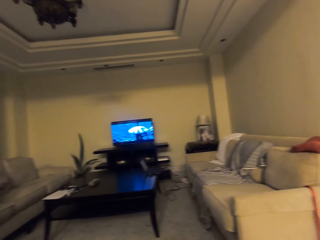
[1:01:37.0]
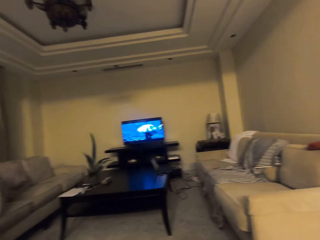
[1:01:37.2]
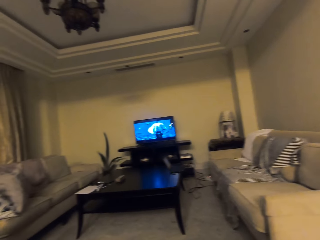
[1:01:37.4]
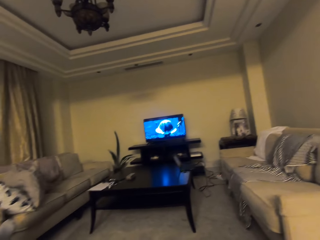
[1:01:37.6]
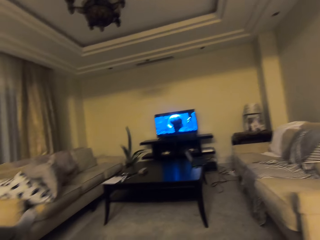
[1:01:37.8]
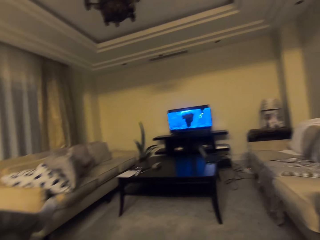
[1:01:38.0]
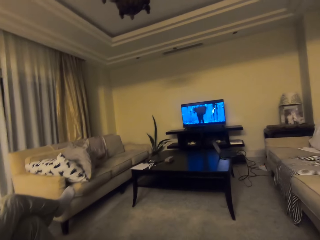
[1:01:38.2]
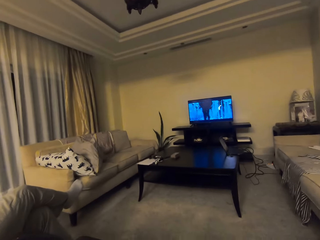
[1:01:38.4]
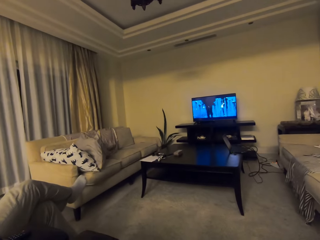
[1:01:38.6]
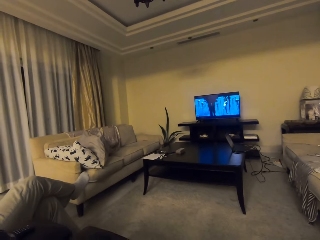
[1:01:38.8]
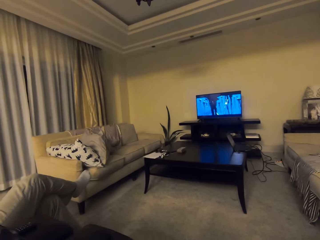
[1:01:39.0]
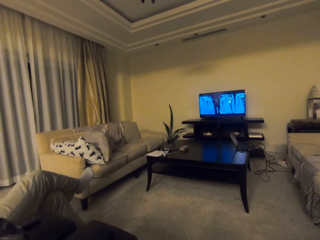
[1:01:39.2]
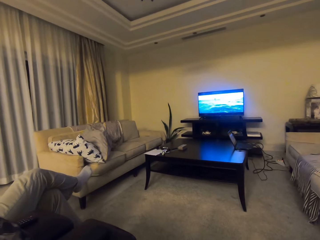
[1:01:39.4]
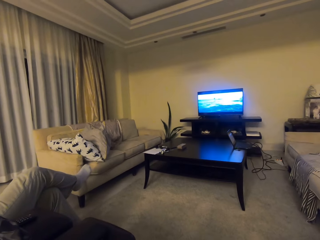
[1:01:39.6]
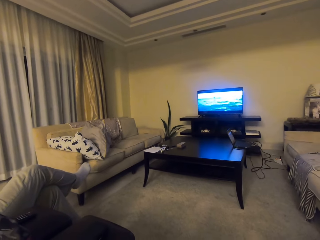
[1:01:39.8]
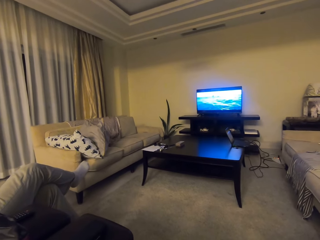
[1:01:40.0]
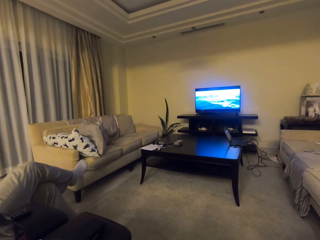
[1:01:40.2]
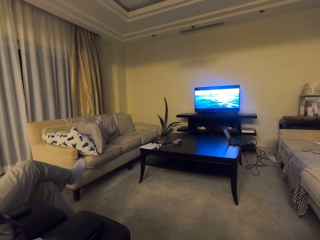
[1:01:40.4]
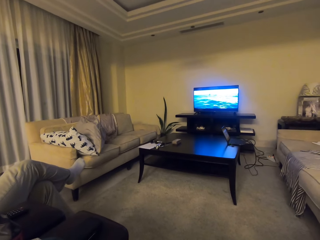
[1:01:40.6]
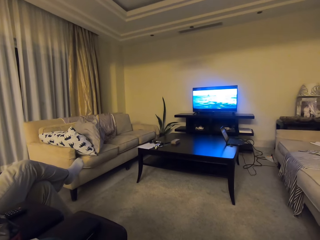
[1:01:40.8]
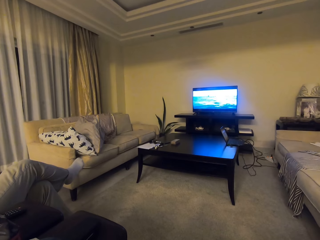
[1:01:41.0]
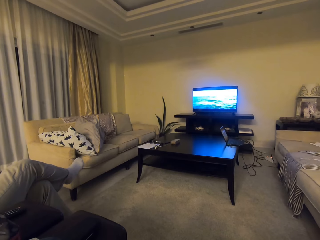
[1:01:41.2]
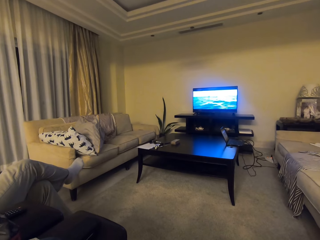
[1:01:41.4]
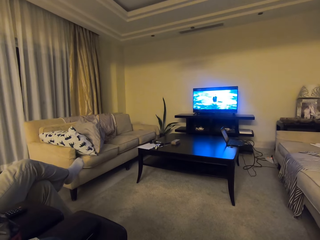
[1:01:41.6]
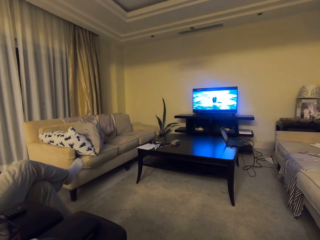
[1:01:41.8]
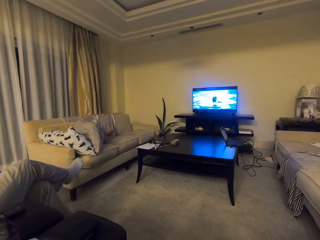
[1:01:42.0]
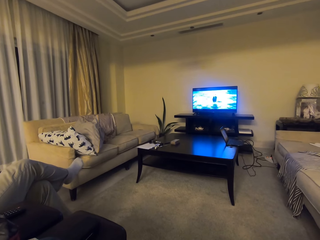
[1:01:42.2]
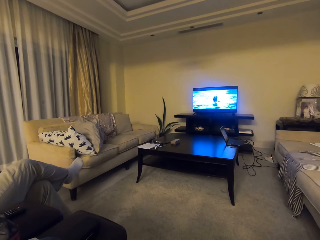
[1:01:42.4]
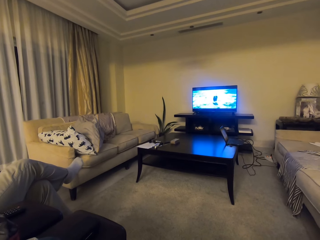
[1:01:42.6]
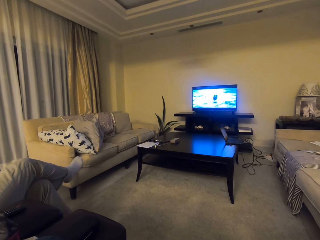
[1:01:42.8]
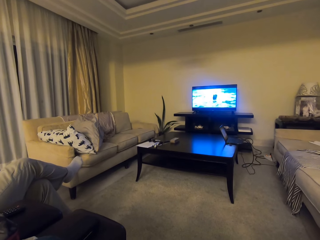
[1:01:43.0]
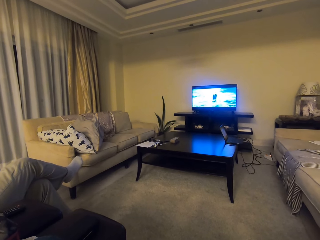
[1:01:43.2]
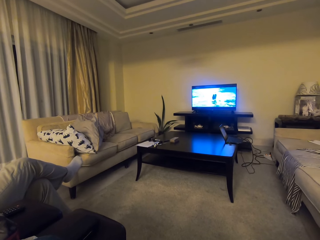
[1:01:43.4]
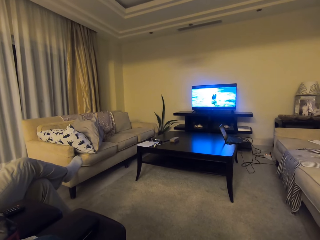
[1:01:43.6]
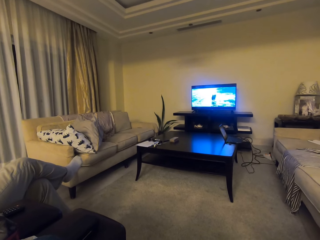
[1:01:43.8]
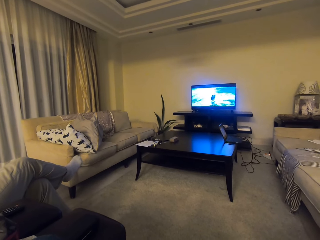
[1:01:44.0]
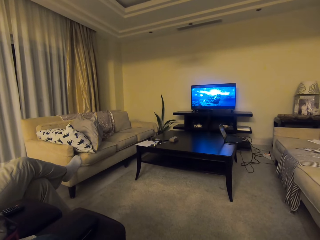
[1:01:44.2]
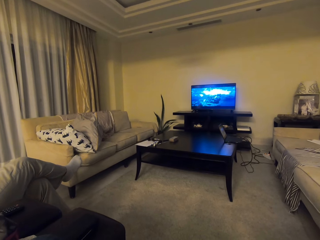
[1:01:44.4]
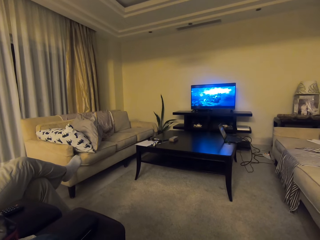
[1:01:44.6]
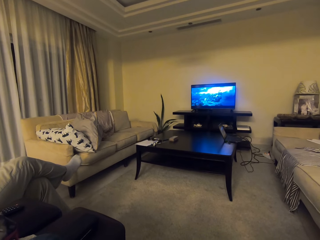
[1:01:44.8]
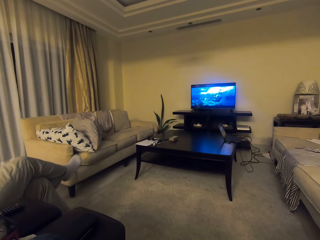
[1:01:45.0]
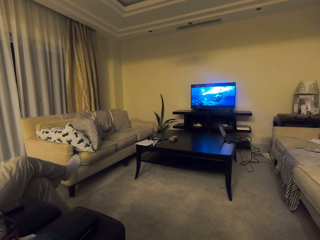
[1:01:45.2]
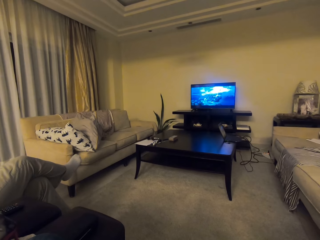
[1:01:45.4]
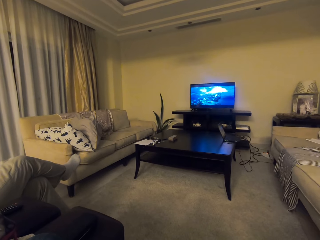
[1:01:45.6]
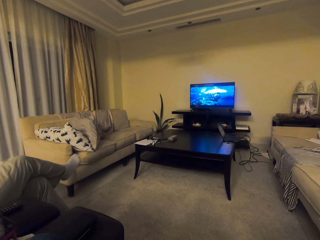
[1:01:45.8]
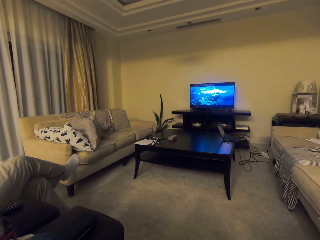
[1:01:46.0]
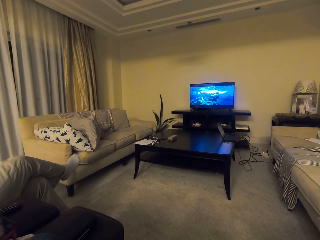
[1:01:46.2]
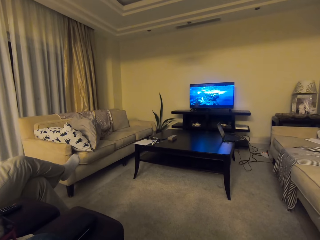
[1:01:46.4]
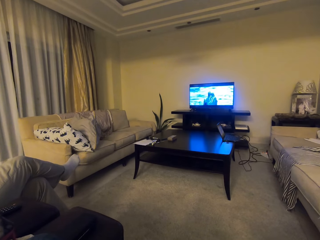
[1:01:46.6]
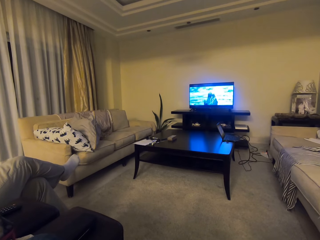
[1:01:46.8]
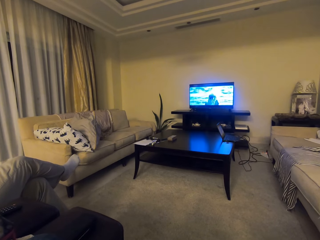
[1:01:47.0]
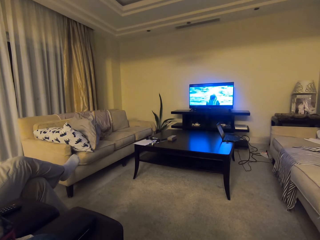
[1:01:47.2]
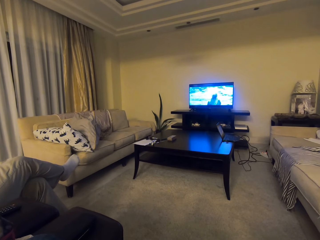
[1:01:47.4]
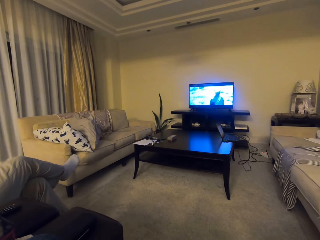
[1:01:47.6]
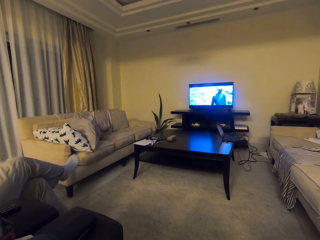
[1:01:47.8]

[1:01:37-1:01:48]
The camera wearer looks around the room.

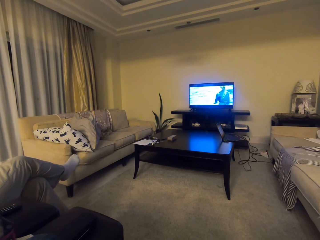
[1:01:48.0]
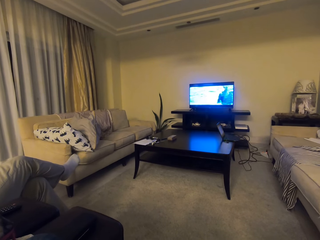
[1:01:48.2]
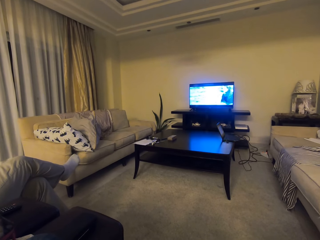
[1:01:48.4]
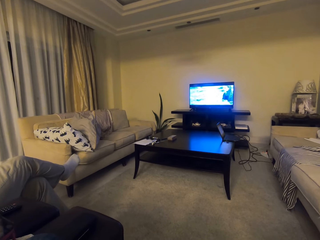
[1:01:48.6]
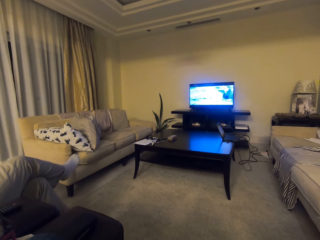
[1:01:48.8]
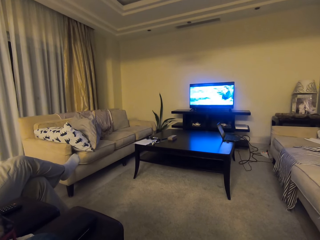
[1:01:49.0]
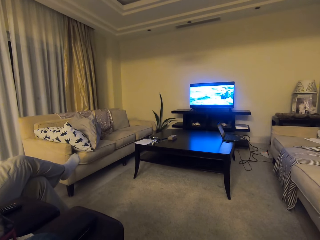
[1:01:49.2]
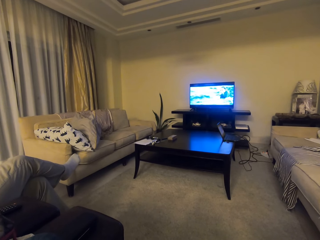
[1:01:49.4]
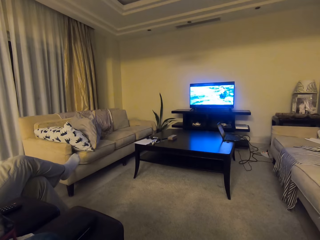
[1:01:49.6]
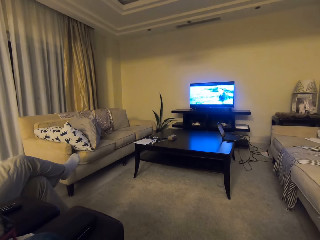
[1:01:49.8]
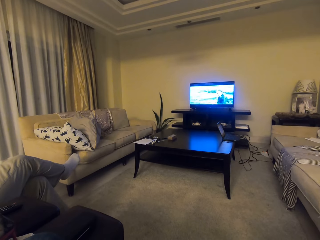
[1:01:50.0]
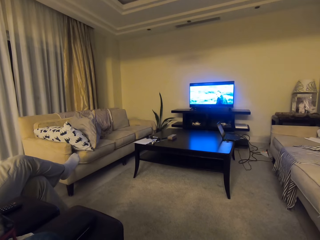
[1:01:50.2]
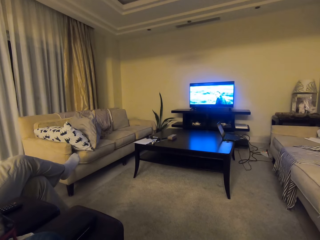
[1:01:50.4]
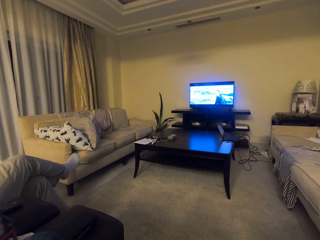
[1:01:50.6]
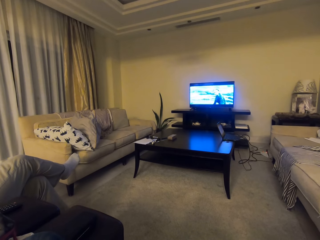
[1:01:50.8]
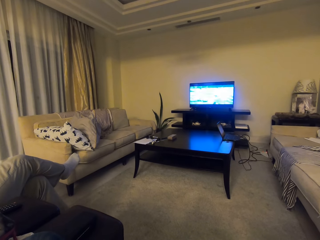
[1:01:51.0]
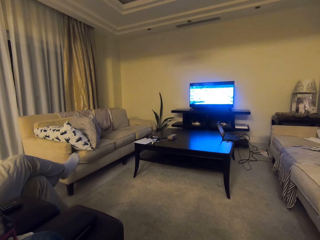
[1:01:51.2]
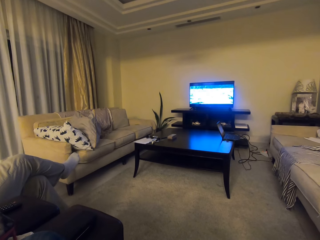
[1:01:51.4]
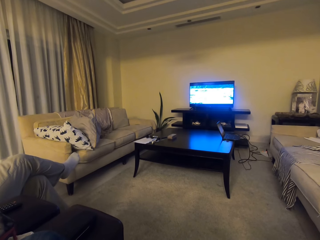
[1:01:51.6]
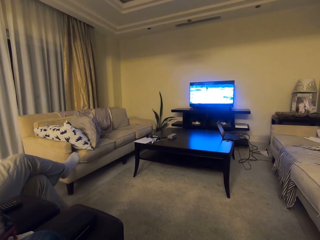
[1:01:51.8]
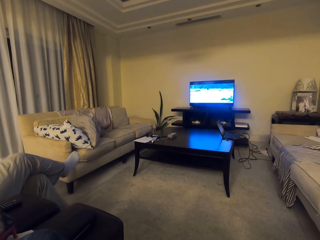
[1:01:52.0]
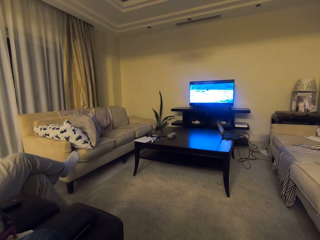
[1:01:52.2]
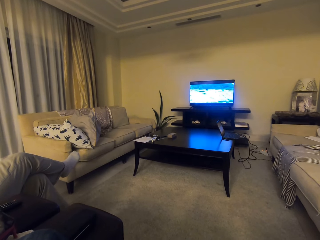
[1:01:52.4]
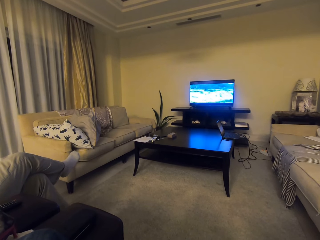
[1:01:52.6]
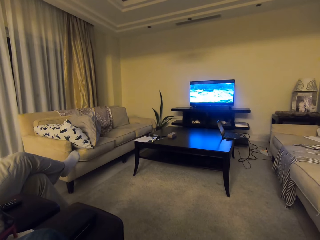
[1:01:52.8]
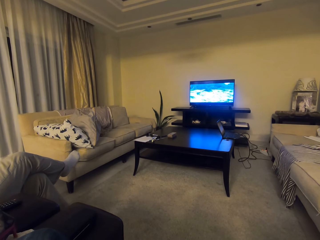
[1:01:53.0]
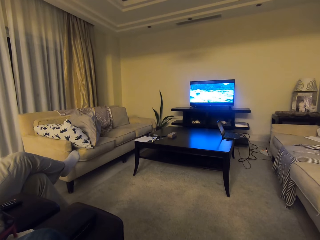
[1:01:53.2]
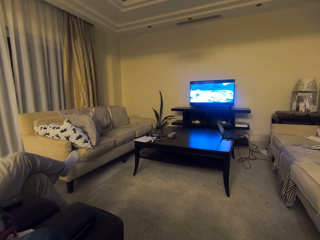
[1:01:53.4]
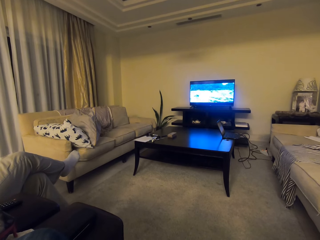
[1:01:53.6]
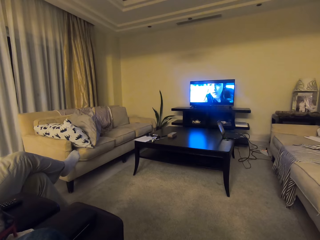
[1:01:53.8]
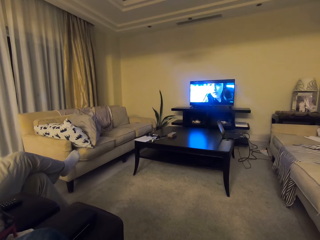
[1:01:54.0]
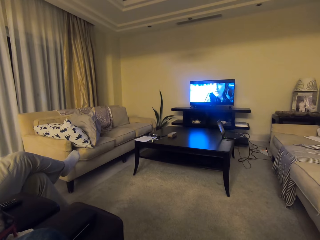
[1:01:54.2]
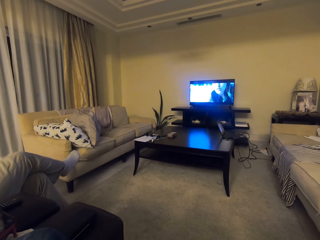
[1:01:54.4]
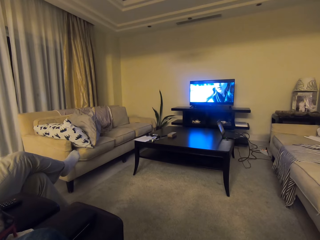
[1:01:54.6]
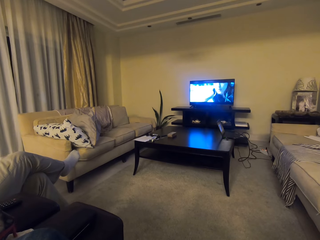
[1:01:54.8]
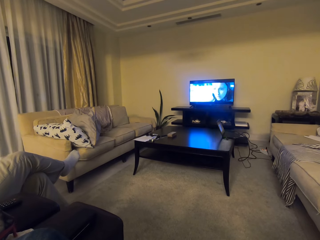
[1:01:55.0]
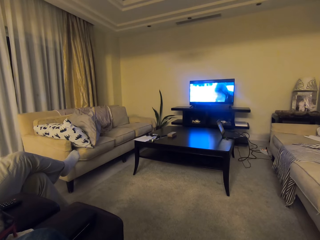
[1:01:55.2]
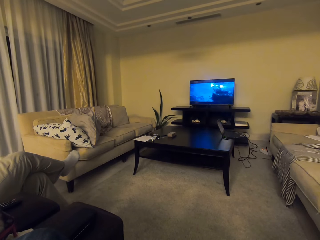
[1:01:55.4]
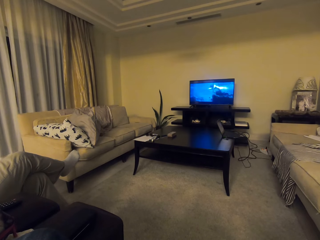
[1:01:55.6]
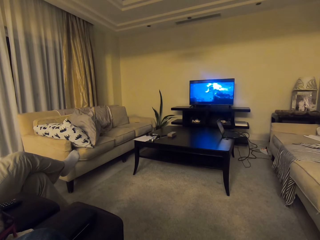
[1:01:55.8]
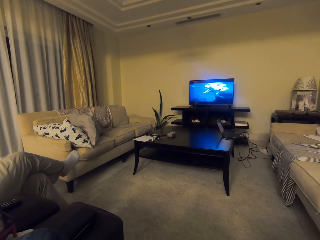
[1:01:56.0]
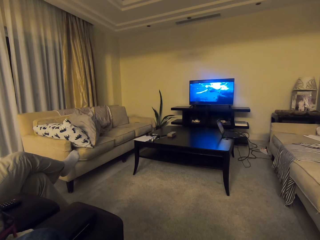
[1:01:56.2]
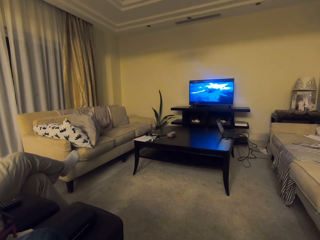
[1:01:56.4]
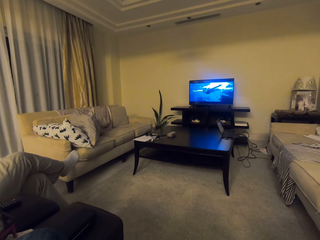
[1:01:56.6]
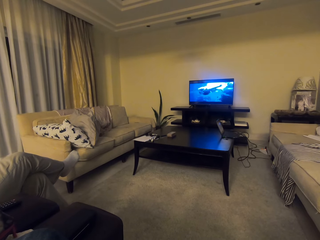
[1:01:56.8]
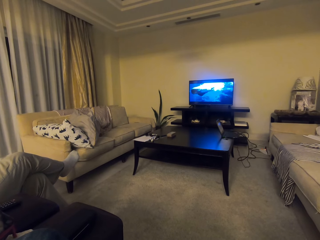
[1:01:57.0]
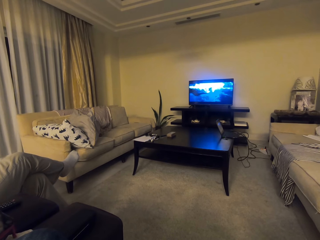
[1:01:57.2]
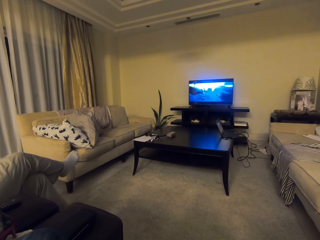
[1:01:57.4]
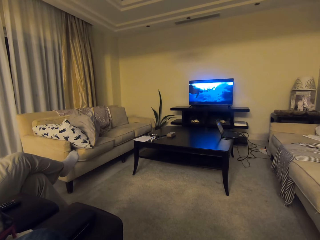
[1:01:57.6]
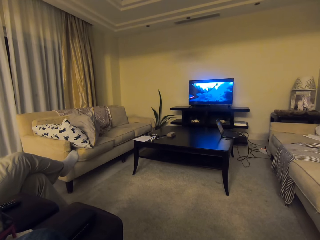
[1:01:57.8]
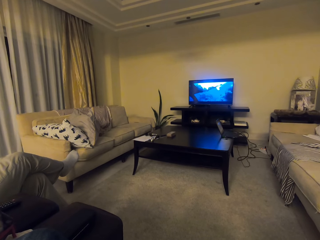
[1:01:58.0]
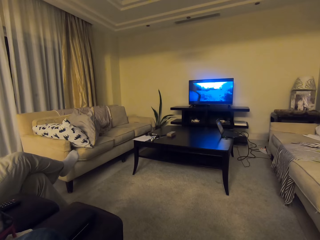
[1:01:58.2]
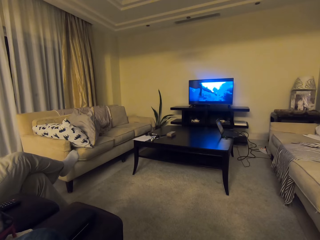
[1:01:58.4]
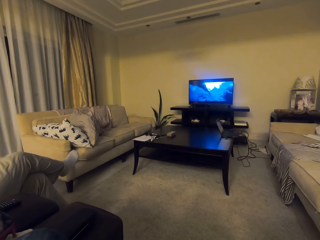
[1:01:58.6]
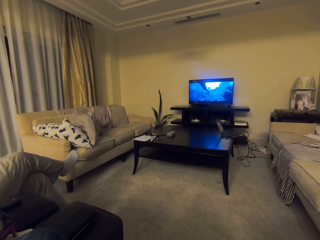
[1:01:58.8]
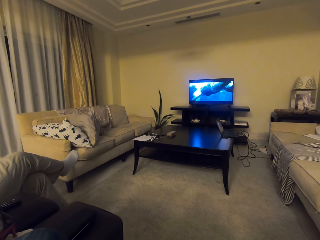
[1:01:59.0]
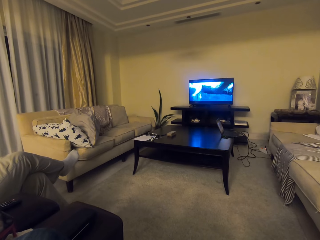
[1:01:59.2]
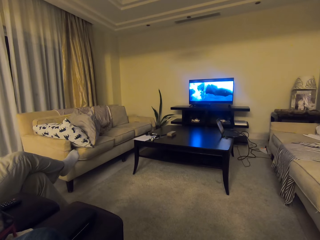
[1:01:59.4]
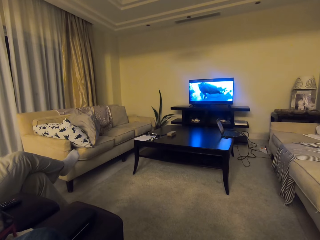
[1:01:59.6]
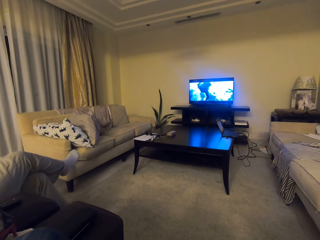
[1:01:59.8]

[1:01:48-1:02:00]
The camera wearer looks at the television.
